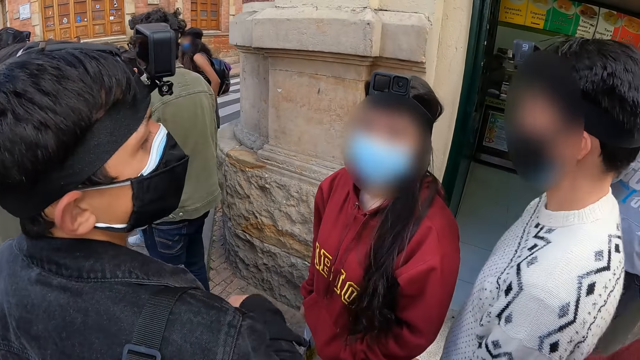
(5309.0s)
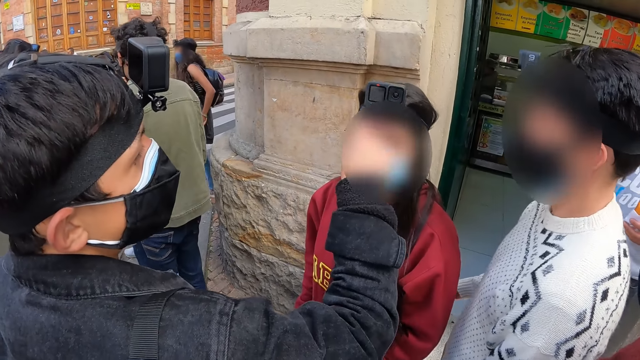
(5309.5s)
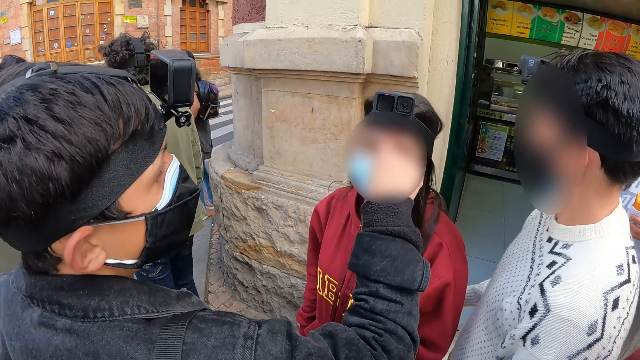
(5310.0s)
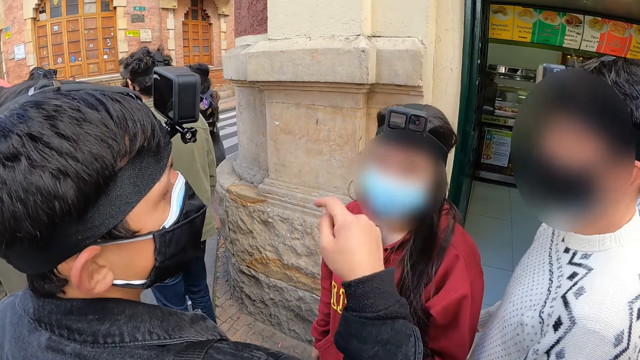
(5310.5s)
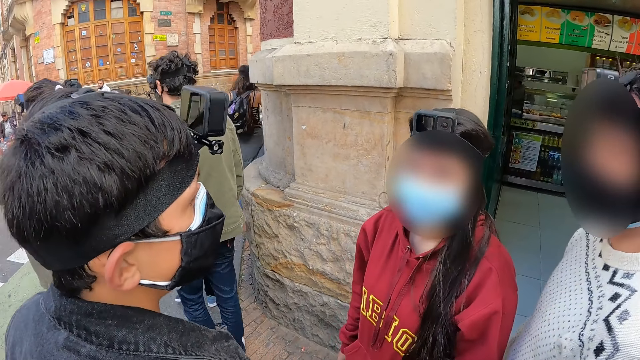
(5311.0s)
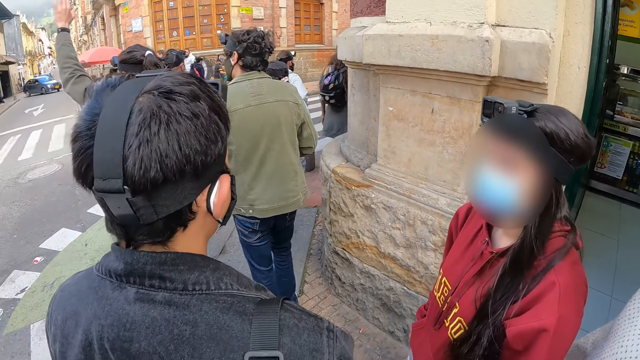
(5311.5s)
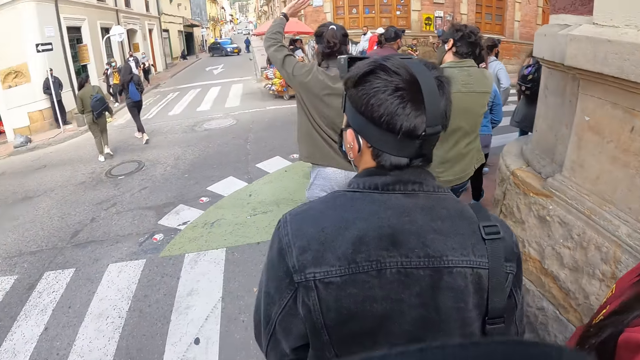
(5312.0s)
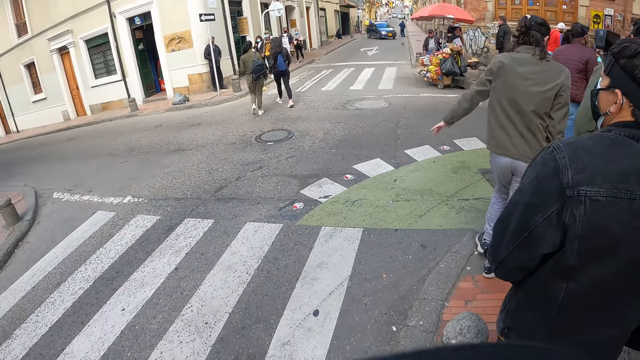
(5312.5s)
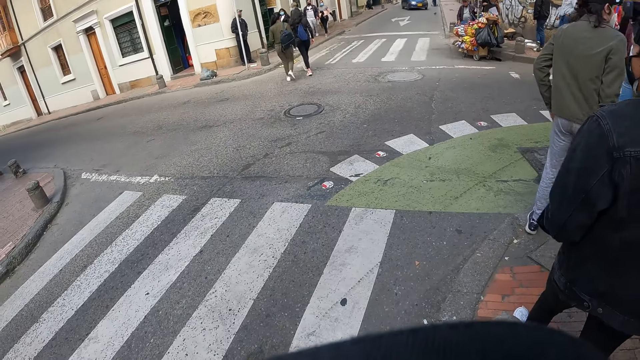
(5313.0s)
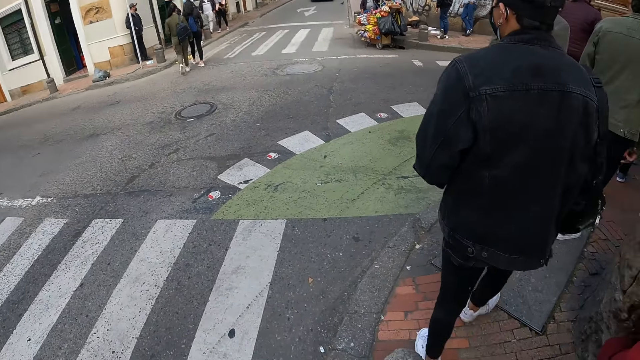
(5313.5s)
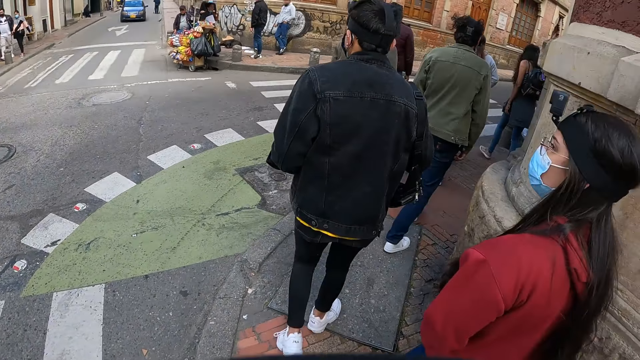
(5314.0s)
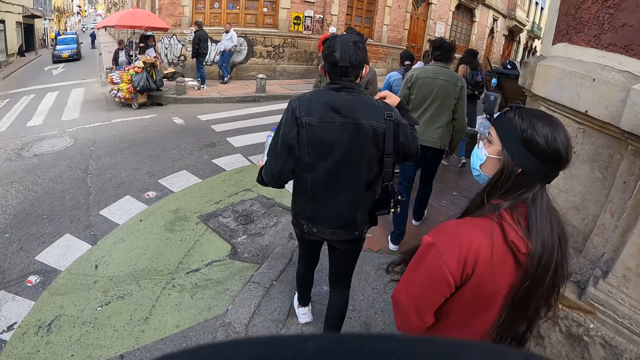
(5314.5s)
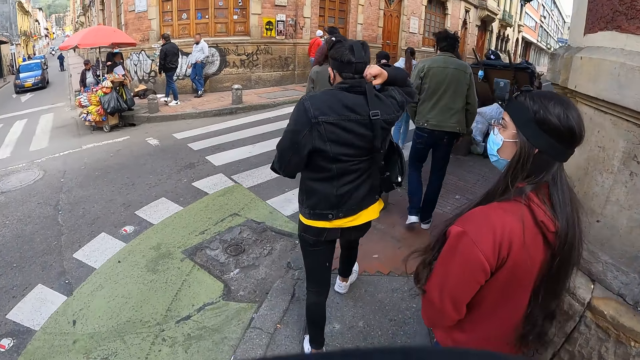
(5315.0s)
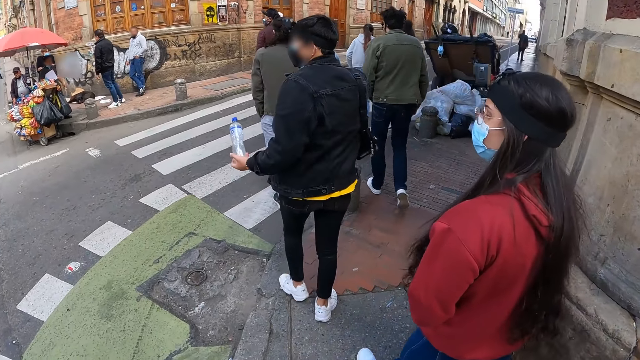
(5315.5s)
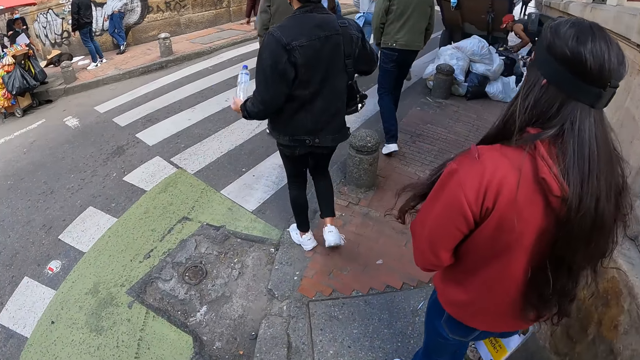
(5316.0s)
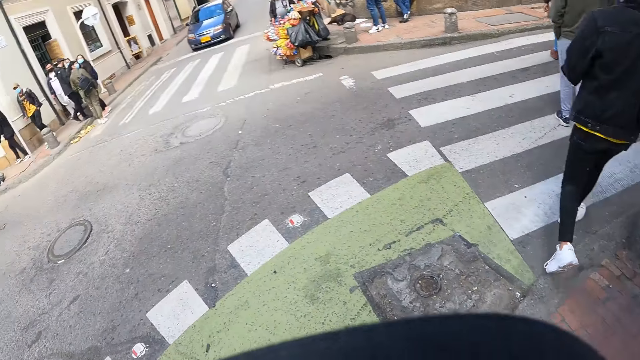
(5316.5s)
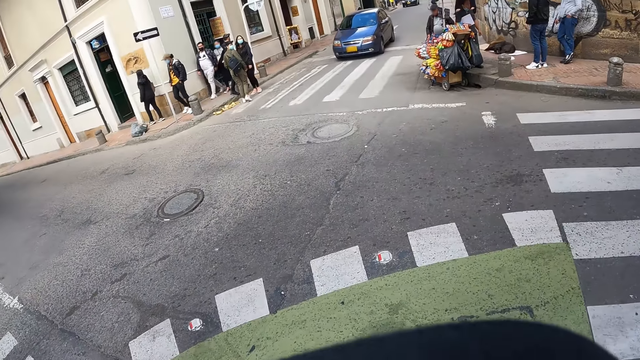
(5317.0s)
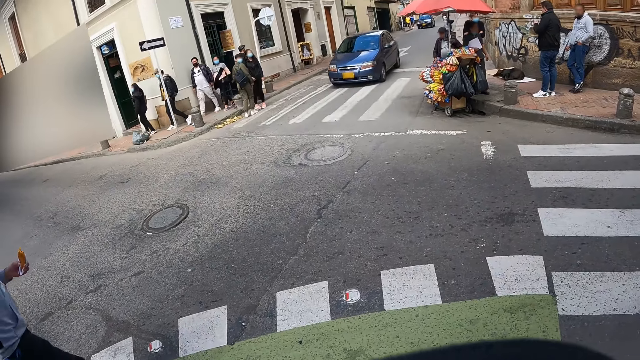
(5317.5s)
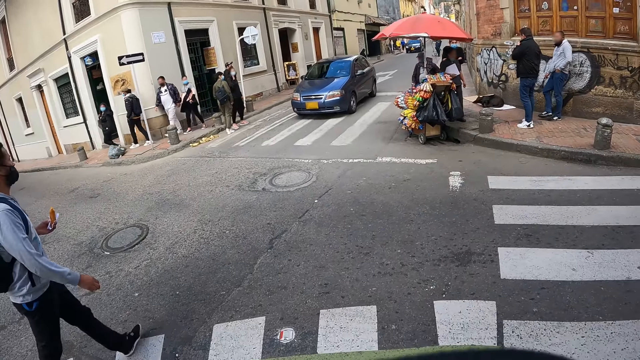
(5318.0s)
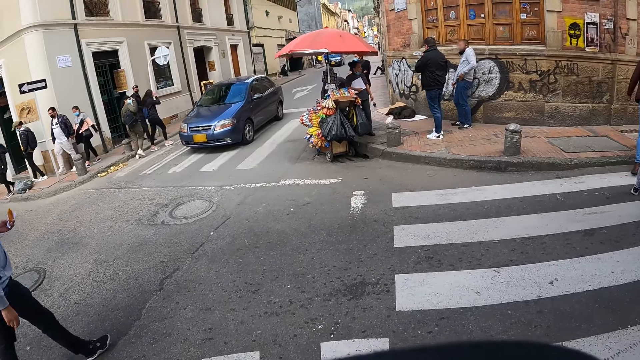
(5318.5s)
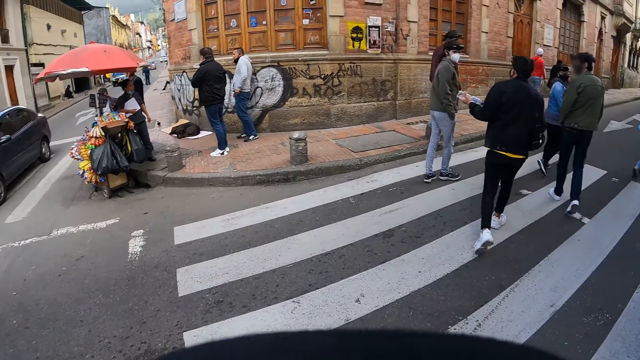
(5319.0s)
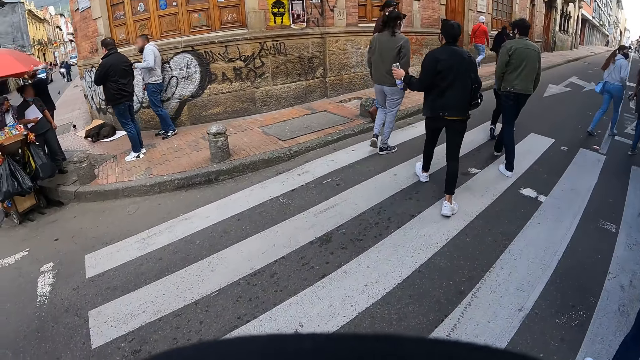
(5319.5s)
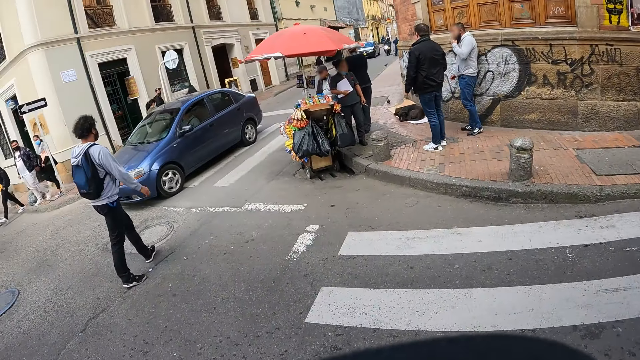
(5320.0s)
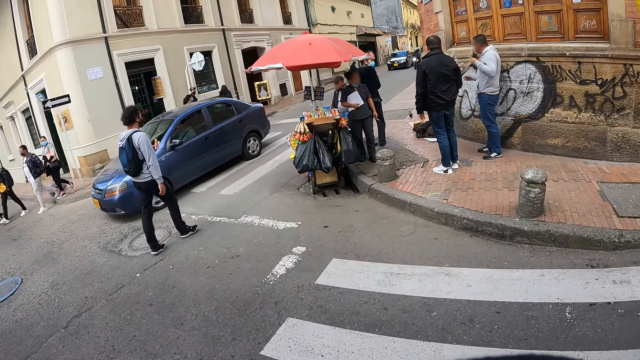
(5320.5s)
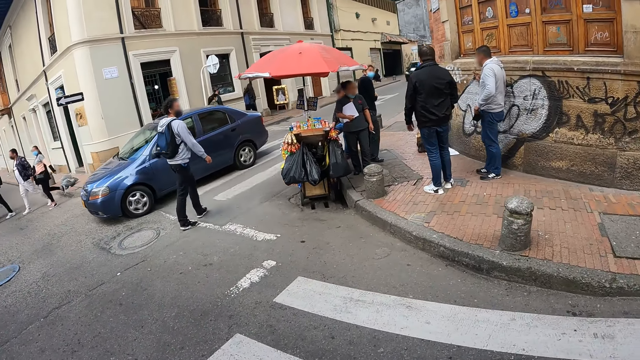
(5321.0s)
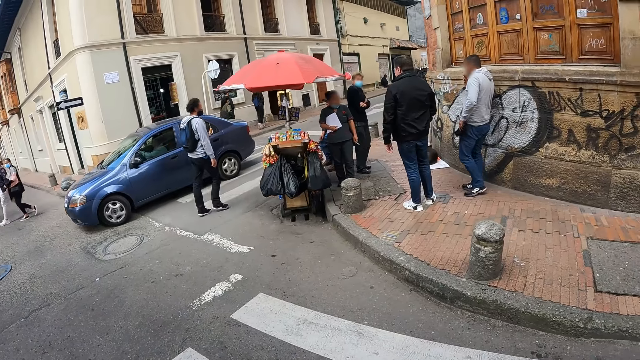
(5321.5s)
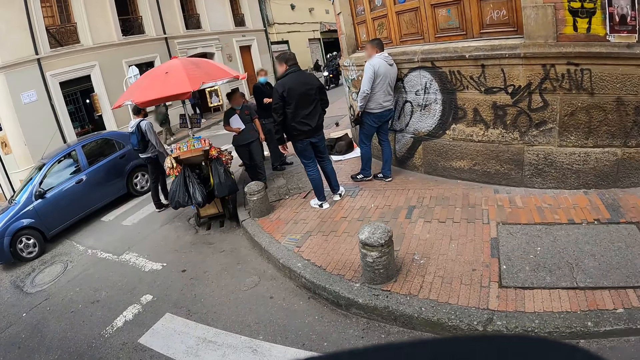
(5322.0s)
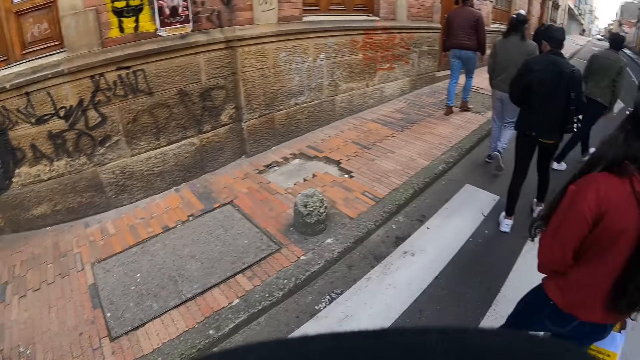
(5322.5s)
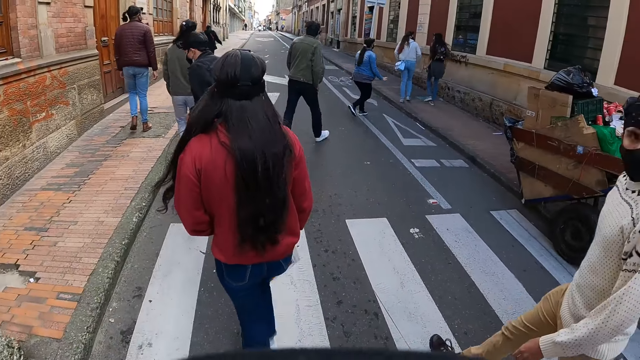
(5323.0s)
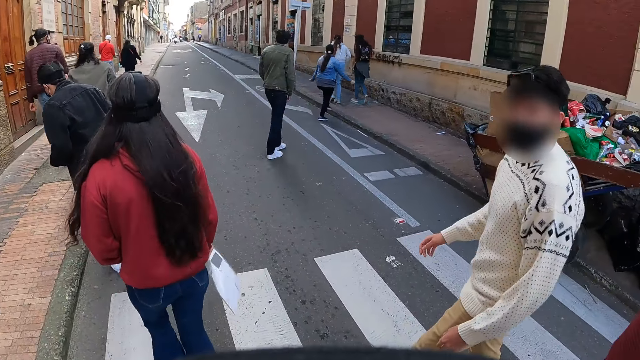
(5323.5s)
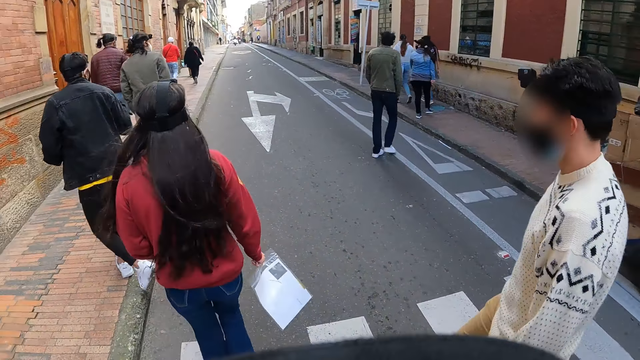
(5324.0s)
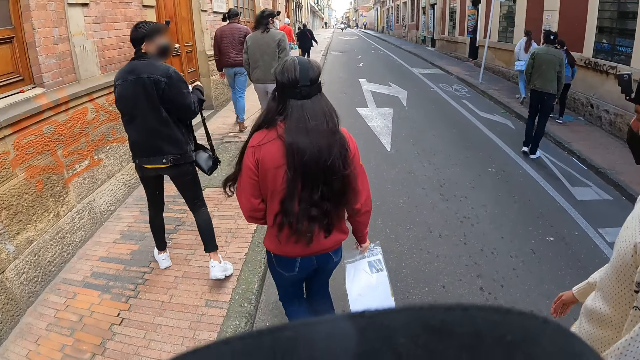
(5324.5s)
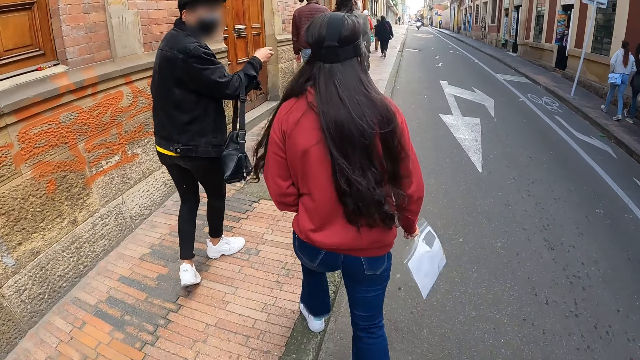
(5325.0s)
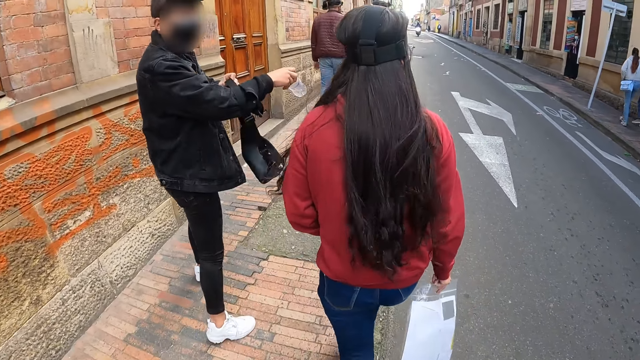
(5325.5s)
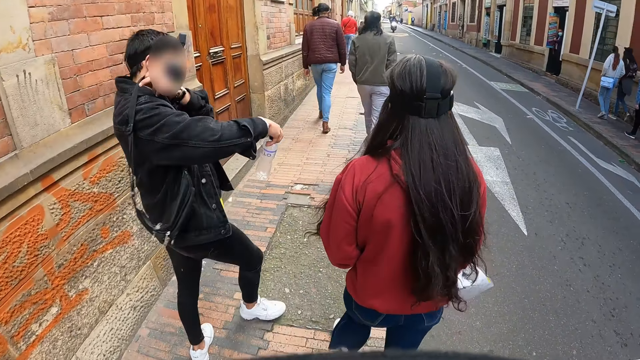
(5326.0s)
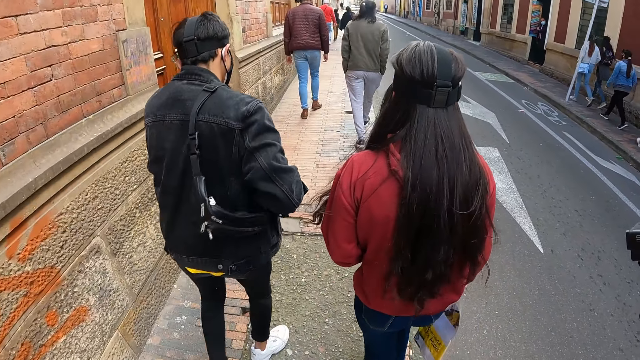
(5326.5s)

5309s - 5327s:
The camera wearer looks around the road. They walk along the road.
